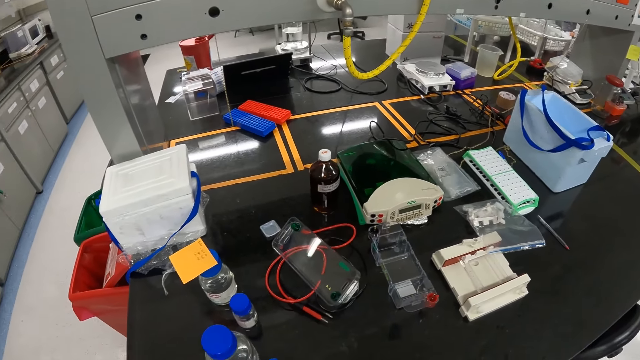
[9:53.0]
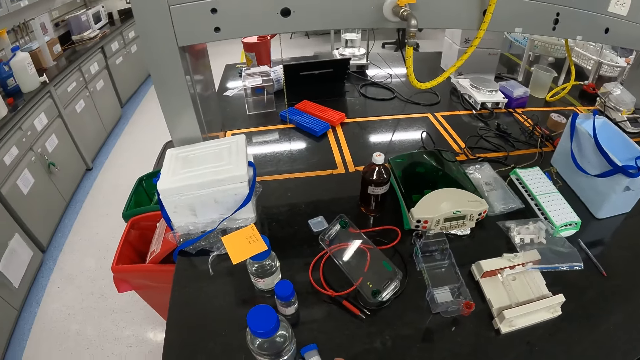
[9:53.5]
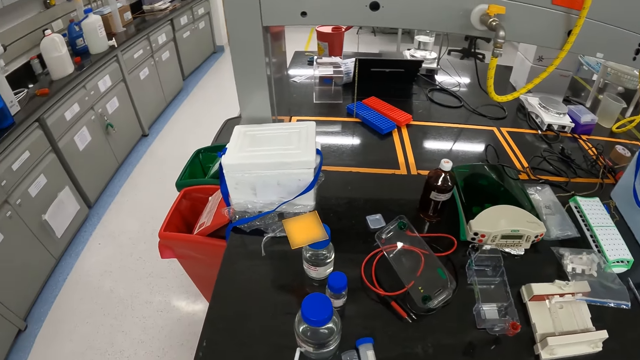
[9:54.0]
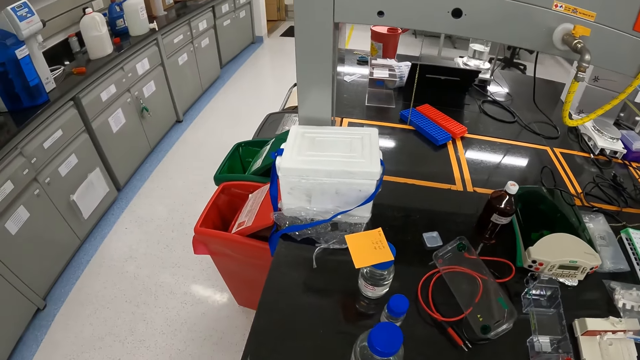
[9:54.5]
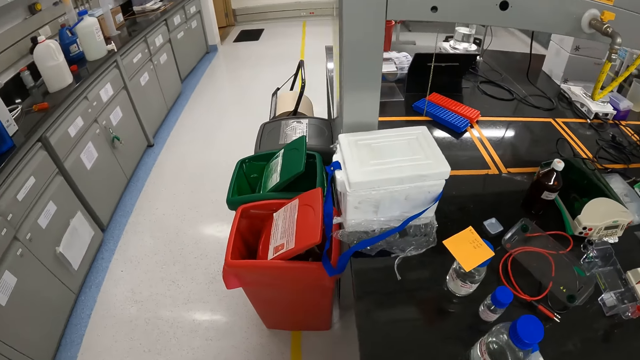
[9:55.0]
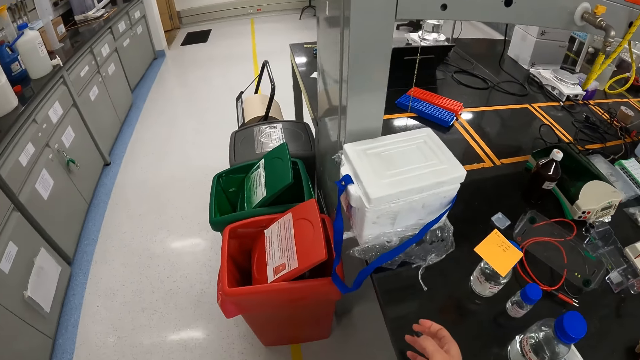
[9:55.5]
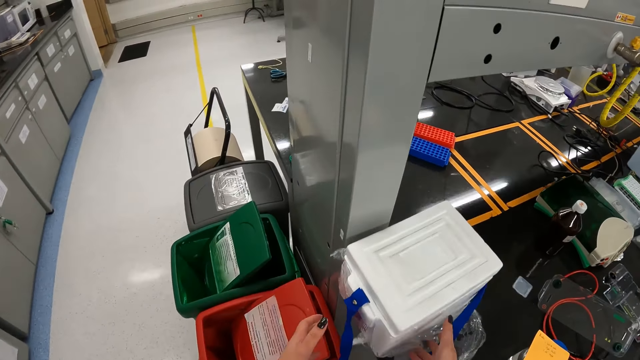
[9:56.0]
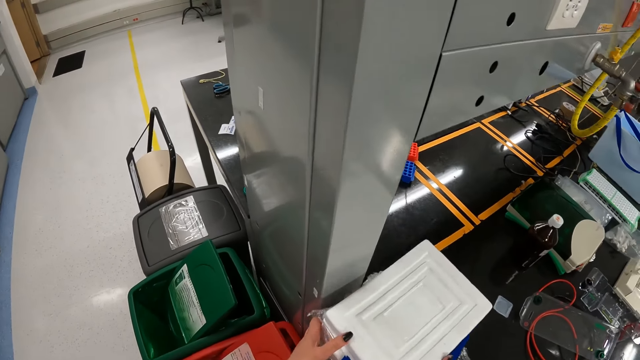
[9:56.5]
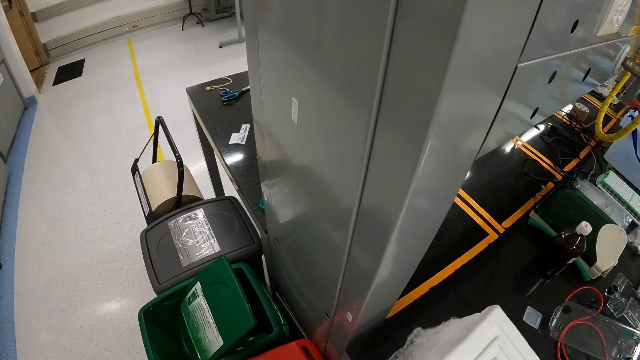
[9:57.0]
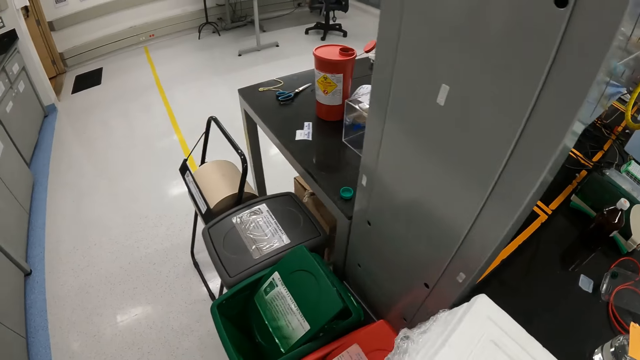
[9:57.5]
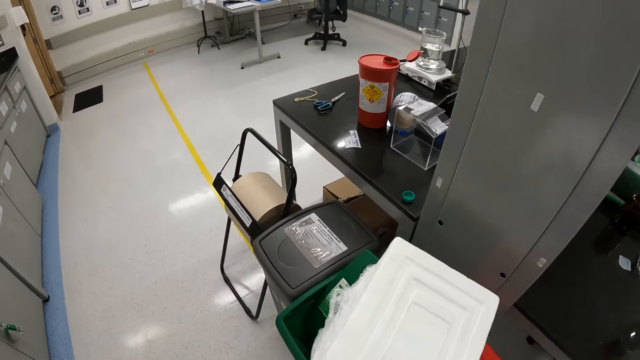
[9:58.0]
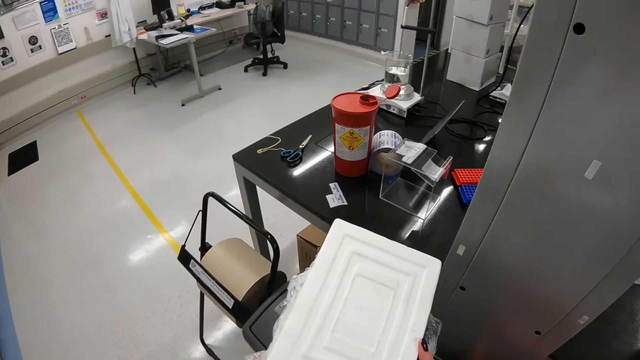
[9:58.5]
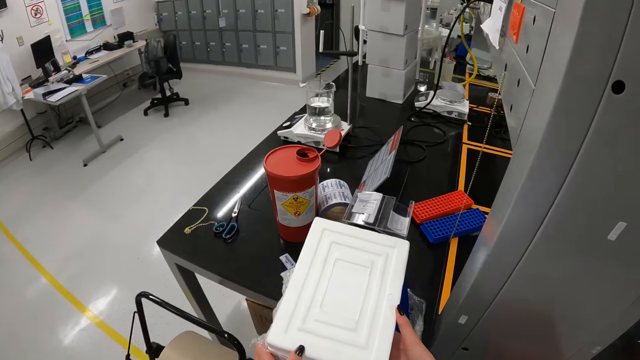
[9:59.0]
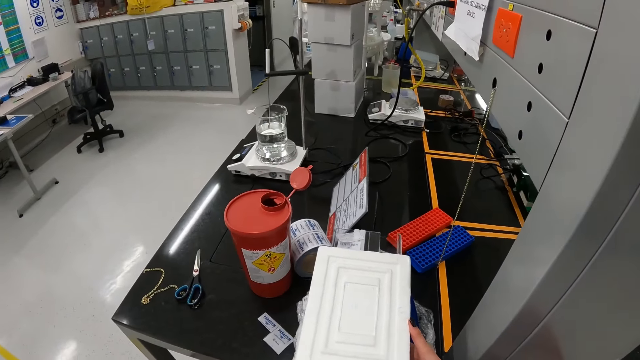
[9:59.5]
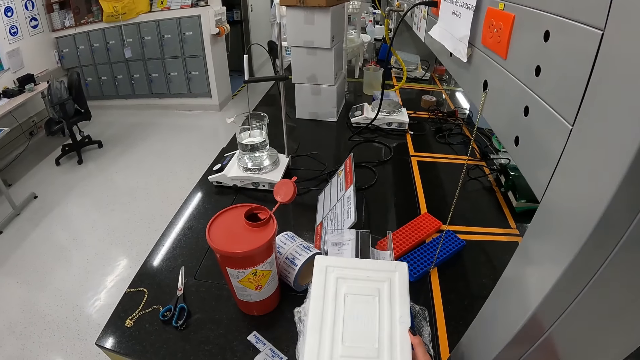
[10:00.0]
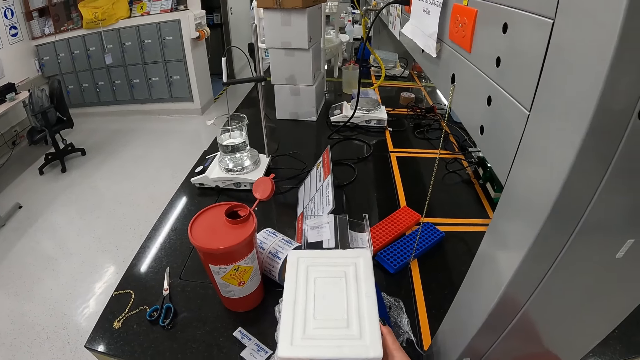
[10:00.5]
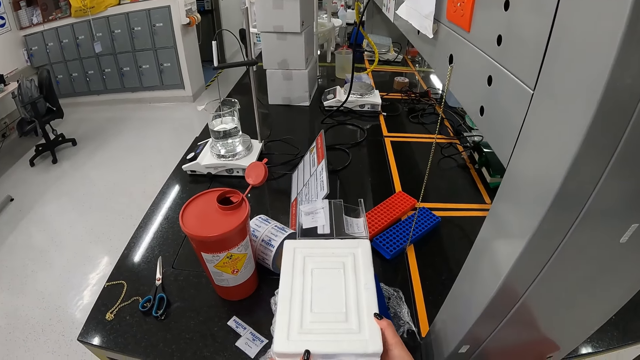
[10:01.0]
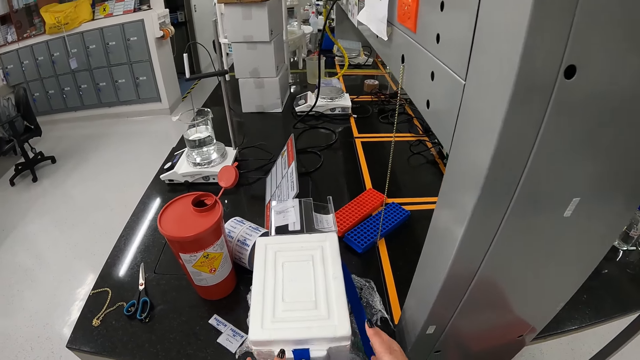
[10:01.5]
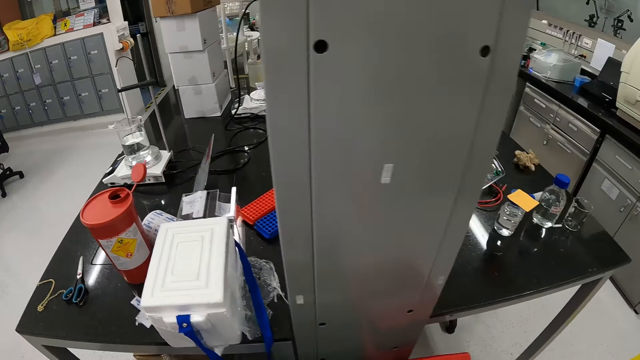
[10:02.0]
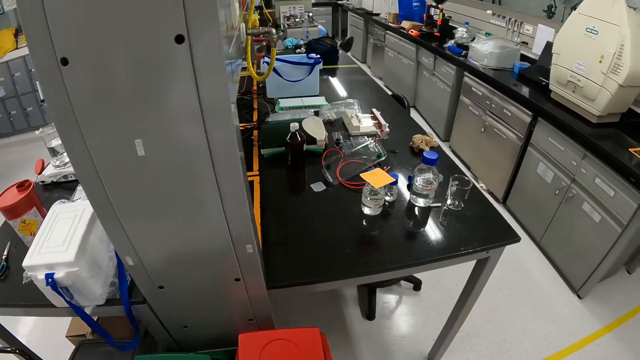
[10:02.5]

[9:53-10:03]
The camera wearer places the centrifuge tube on the table with her right hand. She picks up a cooler or box from the table with both hands. She carries the box. She places the cooler on the table with both hands.

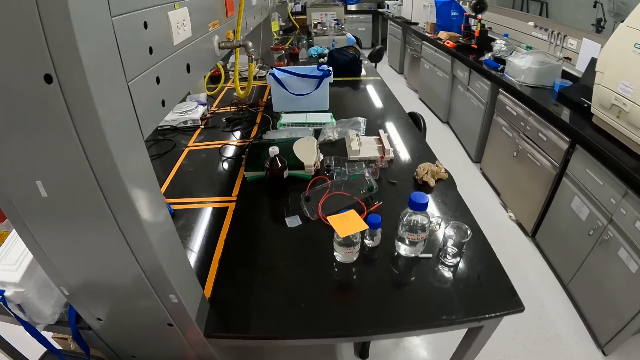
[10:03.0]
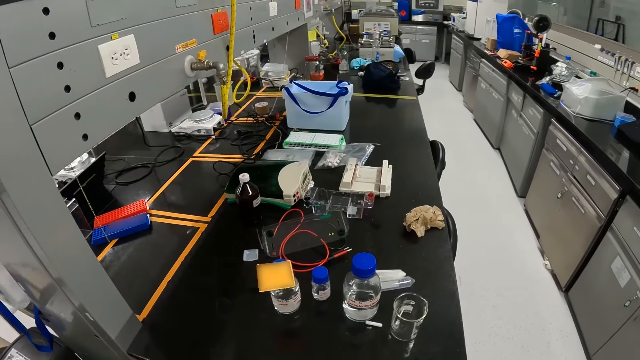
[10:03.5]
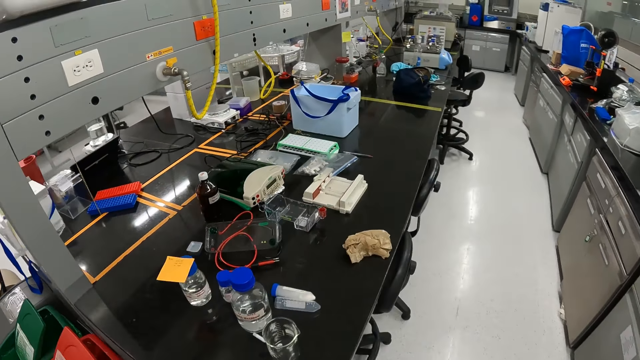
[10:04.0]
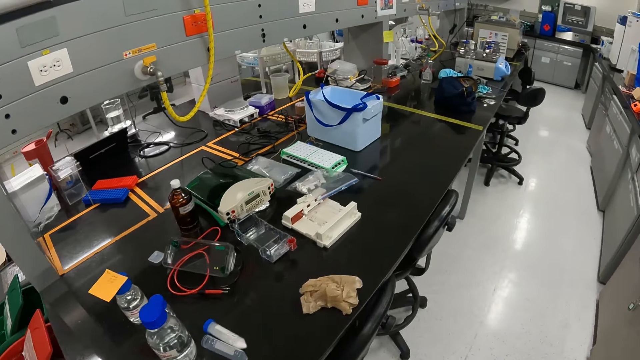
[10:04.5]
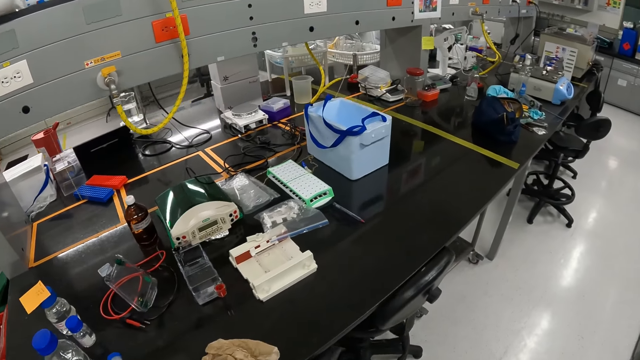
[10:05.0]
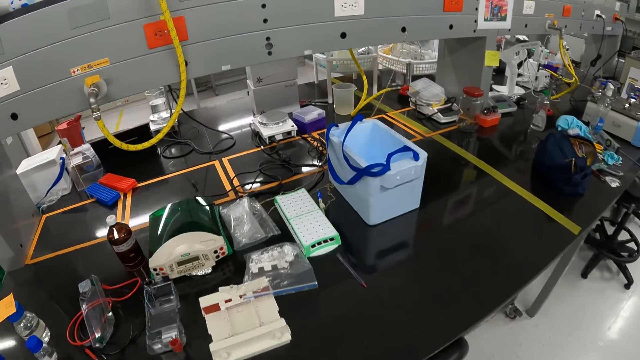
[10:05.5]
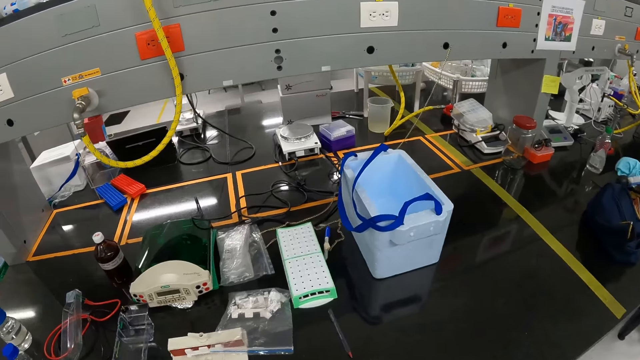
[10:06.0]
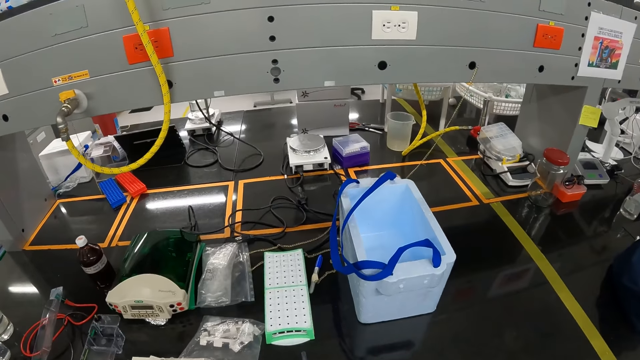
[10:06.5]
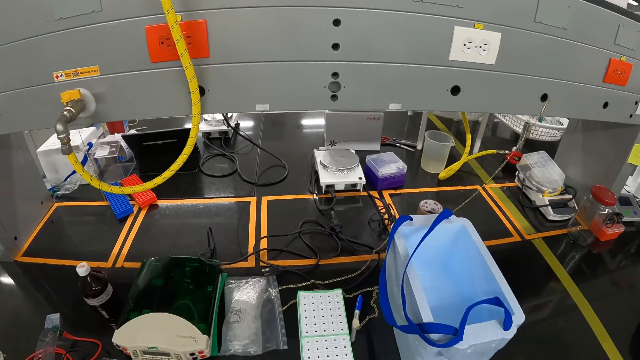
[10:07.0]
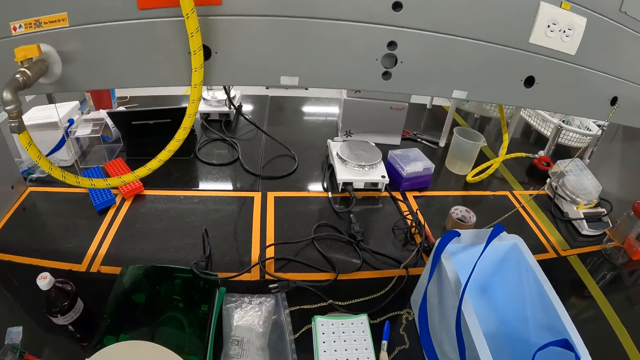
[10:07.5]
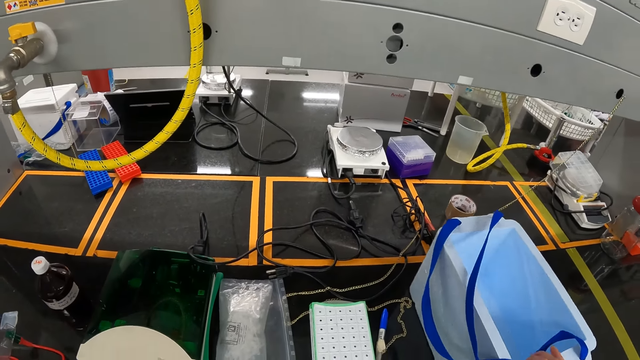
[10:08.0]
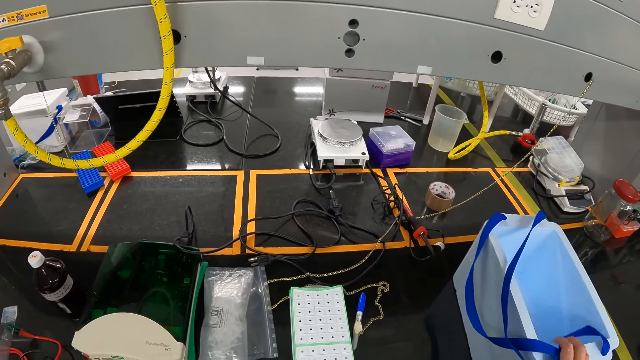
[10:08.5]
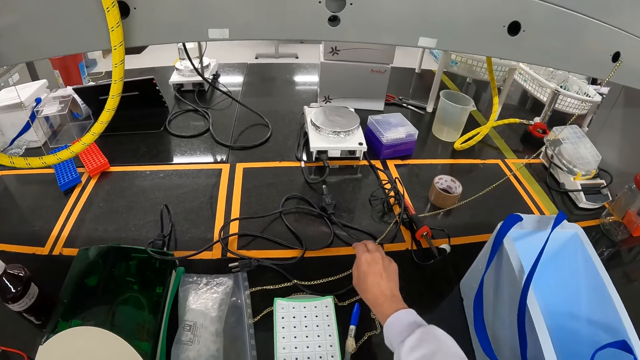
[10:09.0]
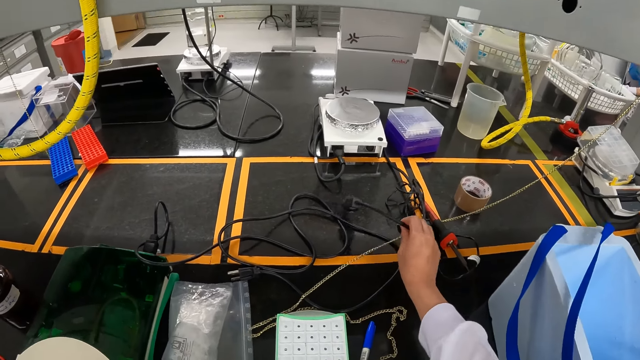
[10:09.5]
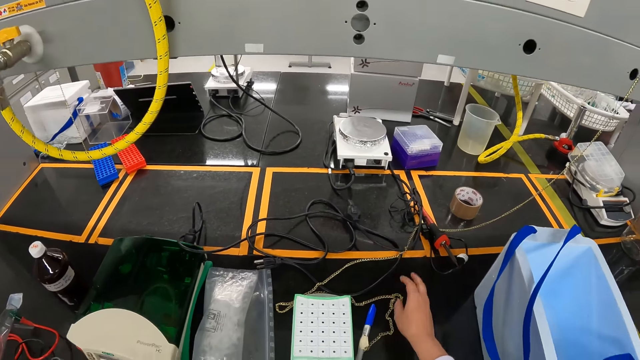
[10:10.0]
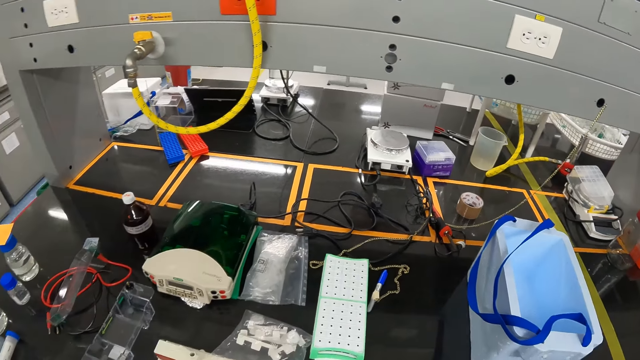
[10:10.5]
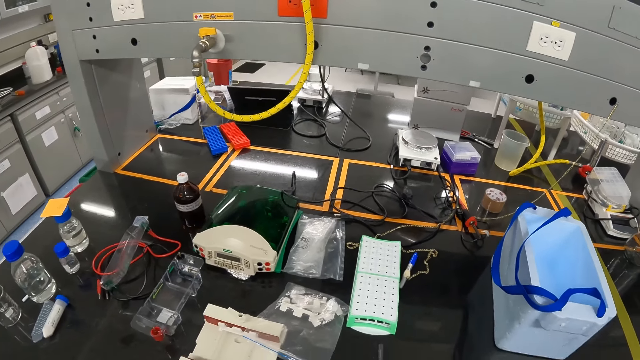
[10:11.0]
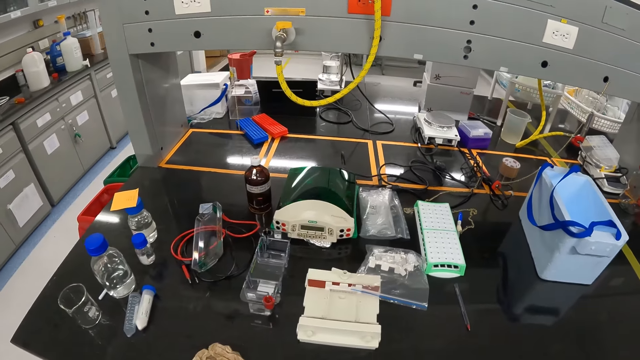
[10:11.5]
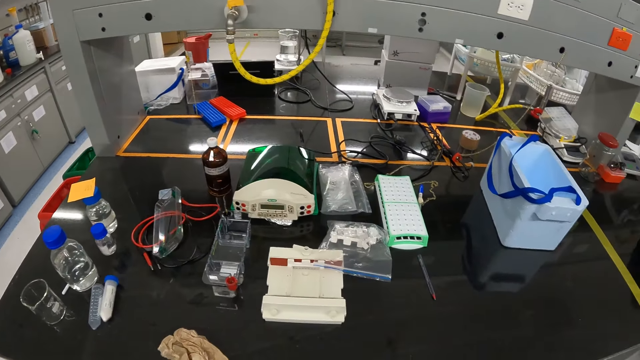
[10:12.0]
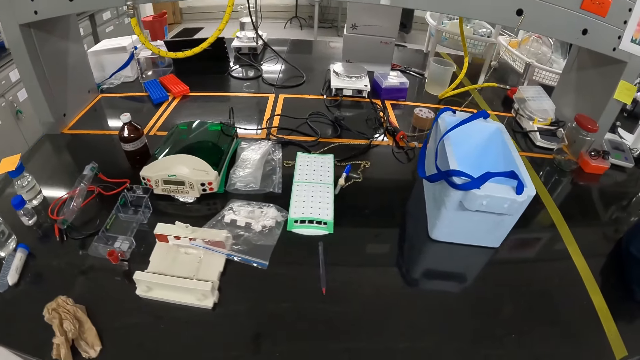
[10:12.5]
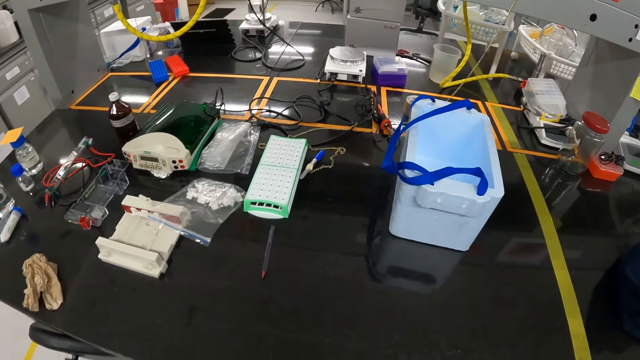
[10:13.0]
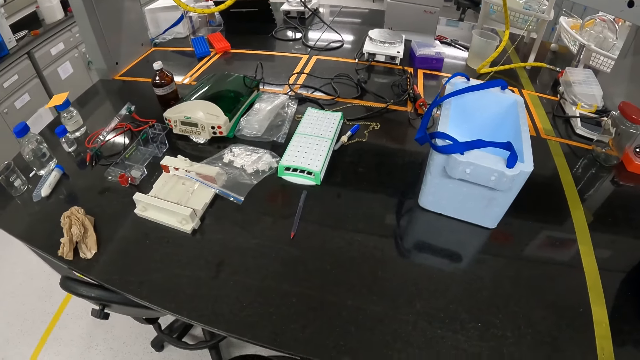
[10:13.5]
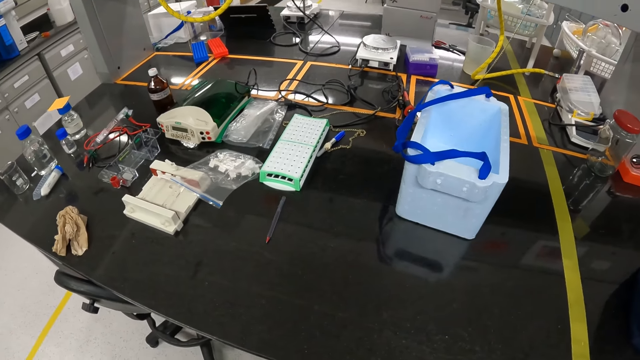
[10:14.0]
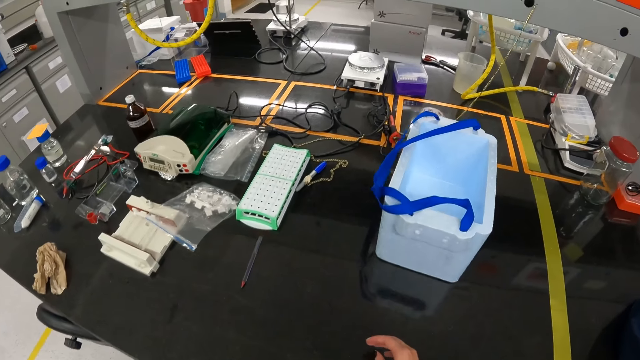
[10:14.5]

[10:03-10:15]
The camera wearer walks. She moves a cooler on the table with her right hand. She touches a wire on the table with her right hand.
